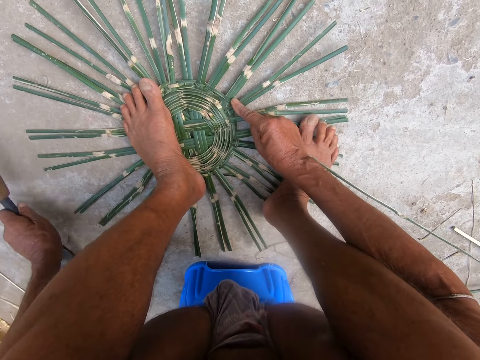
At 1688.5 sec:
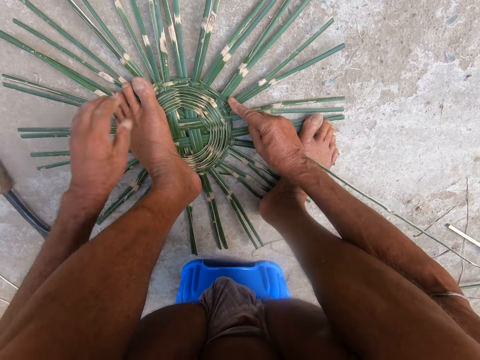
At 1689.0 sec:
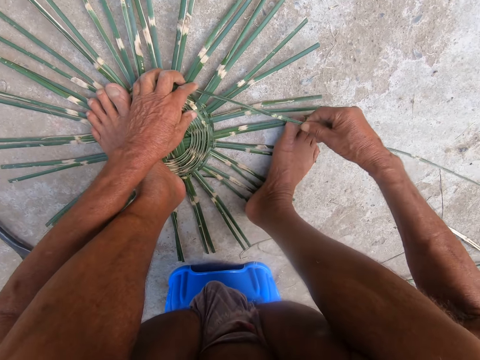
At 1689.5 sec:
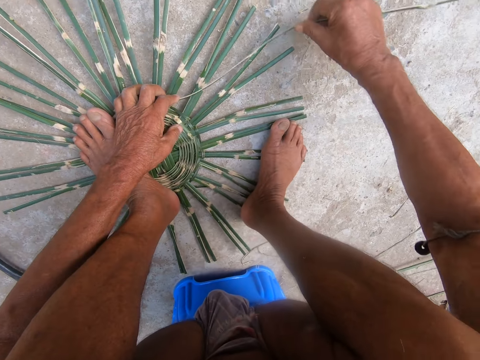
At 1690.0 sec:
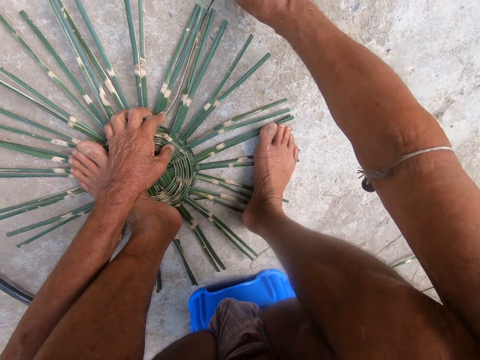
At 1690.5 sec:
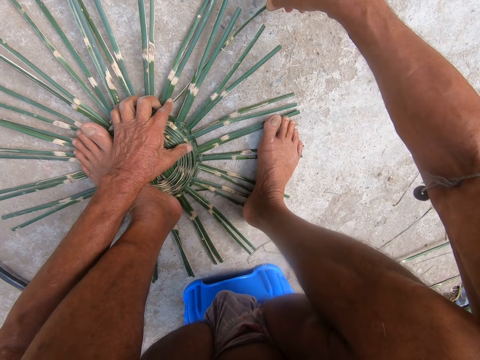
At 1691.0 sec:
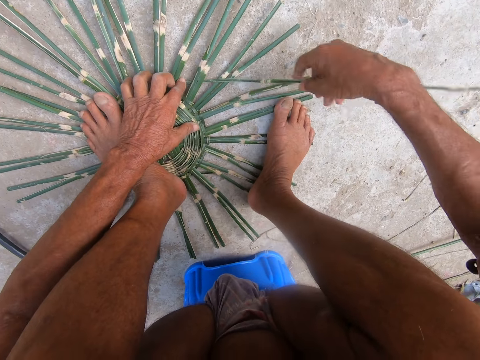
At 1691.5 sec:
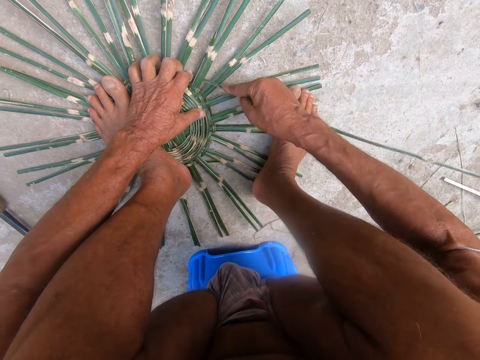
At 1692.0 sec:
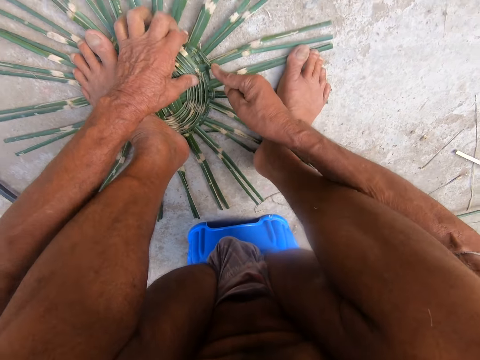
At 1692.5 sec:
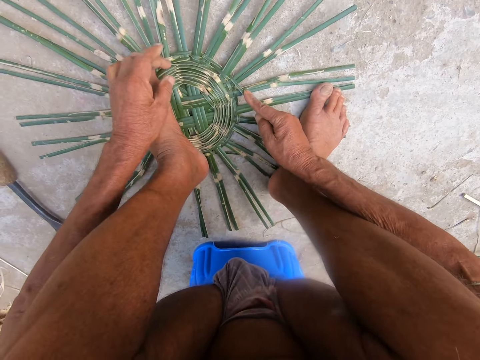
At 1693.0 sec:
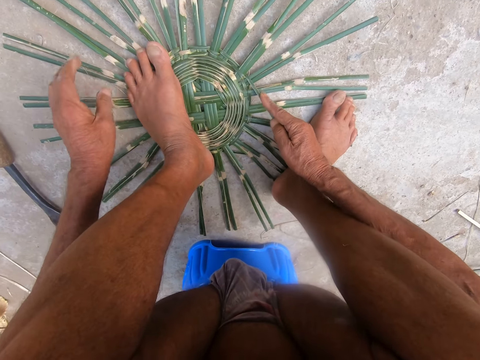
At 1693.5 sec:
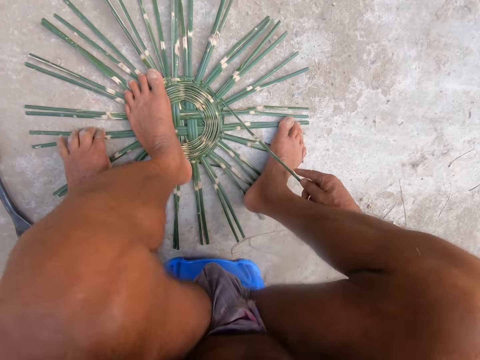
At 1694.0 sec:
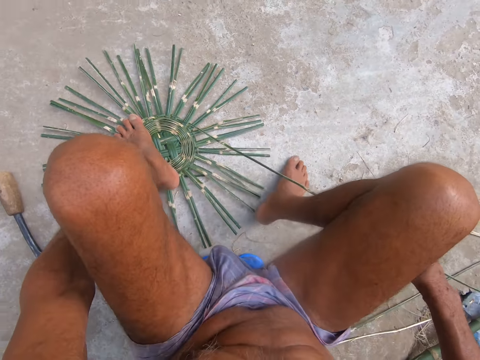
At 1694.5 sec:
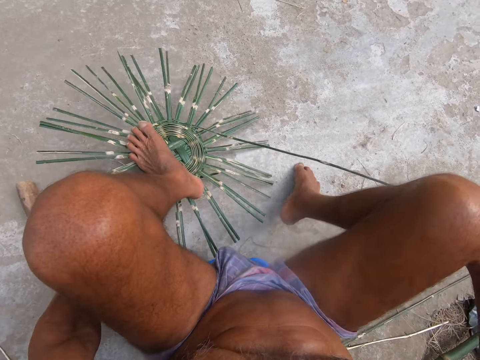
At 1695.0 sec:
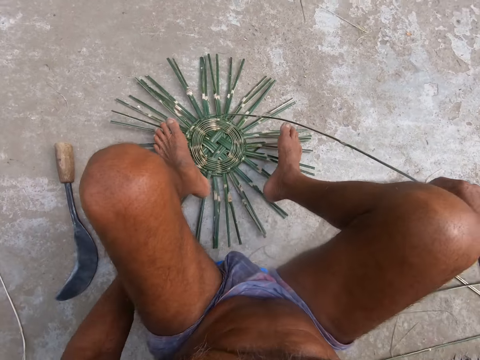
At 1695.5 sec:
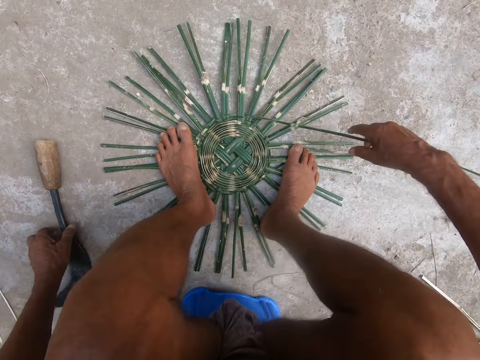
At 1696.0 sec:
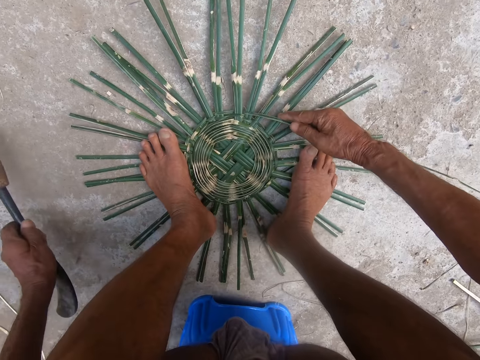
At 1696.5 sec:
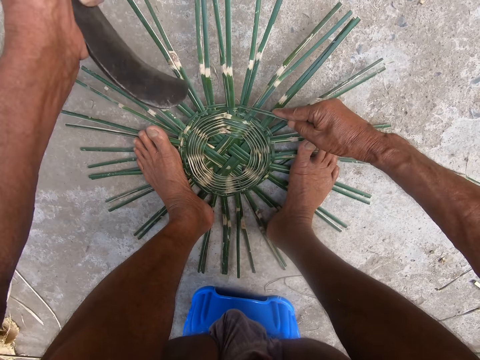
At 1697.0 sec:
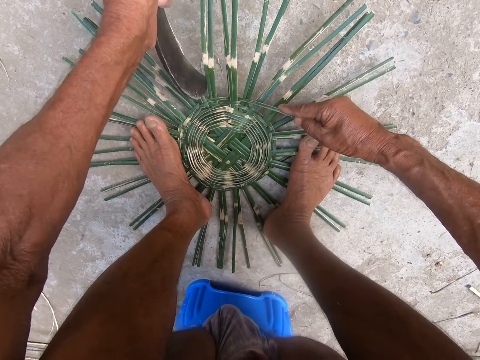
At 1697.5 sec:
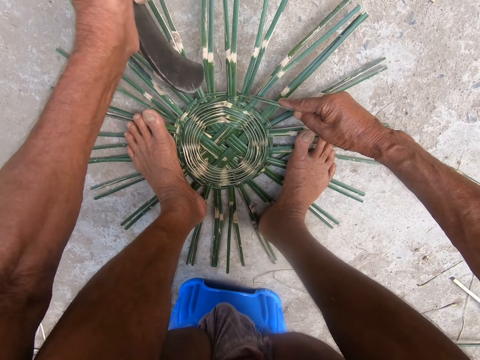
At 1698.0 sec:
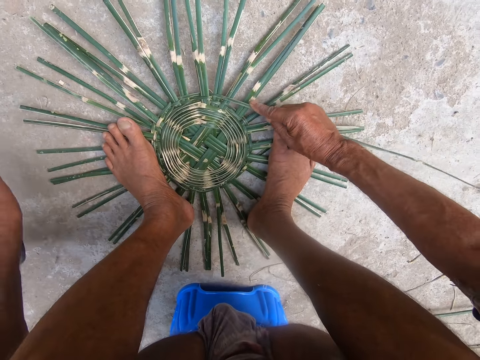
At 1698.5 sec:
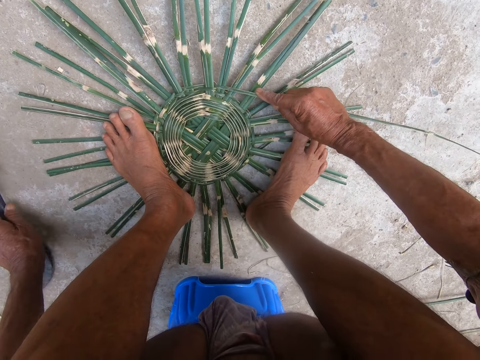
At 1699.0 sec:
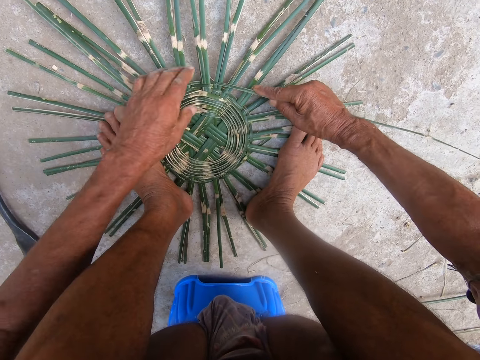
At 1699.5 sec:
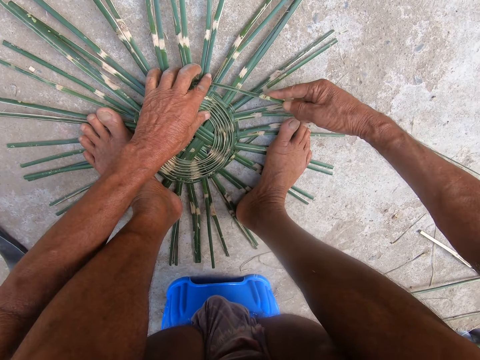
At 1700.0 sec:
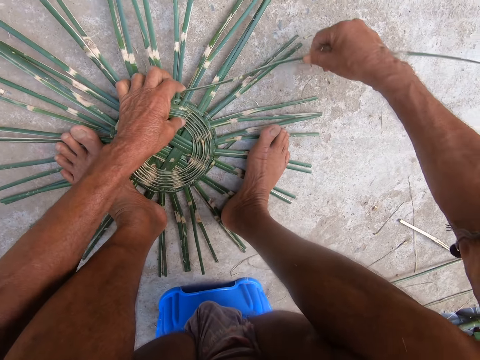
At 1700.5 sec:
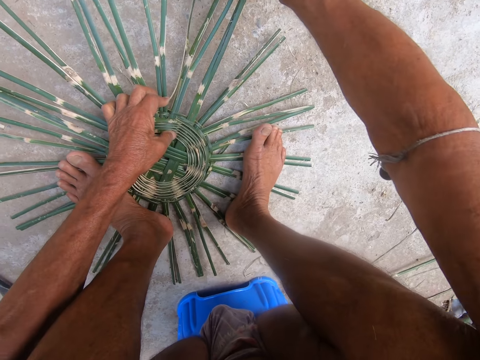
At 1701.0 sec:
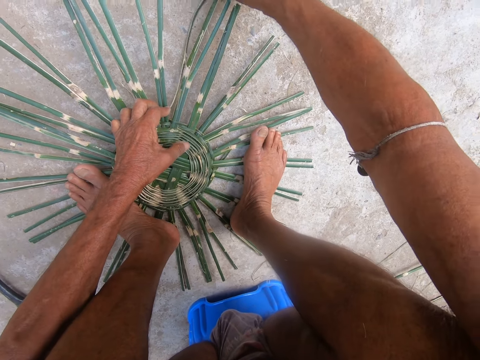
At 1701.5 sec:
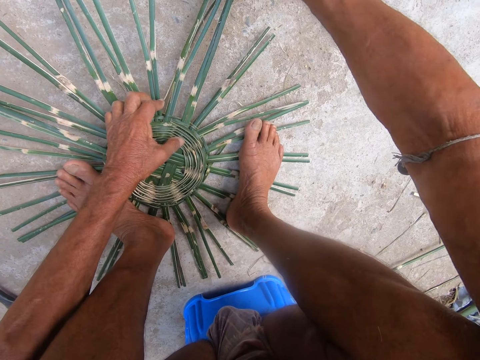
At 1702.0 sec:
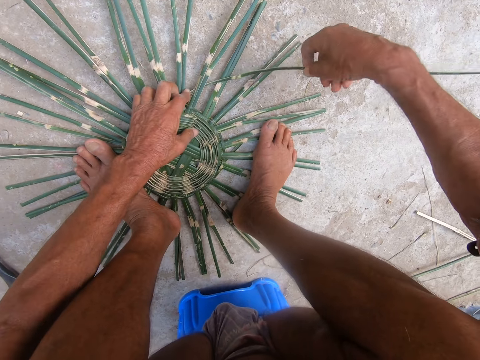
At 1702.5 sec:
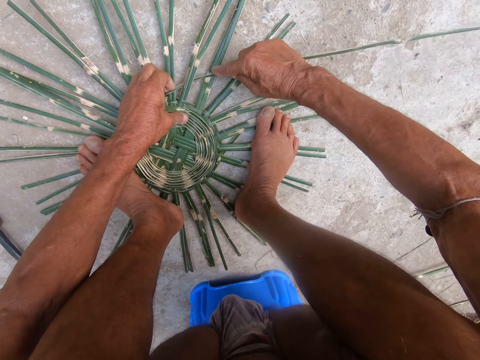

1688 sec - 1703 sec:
The camera wearer drops the sickle on the floor with his left hand. He weaves the basket with both hands. He adjusts the basket with the left hand on the floor. He picks the sickle from the floor with his left hand. He hits the basket using the sickle in his left hand. He drops the sickle on the floor with his left hand. He weaves the basket with both hands.

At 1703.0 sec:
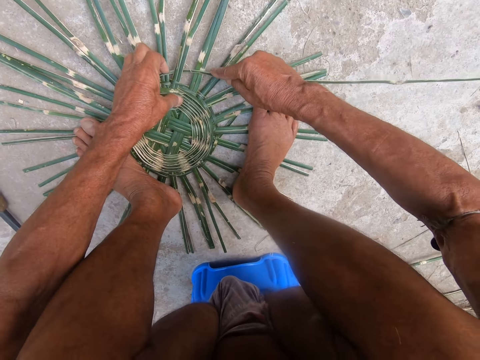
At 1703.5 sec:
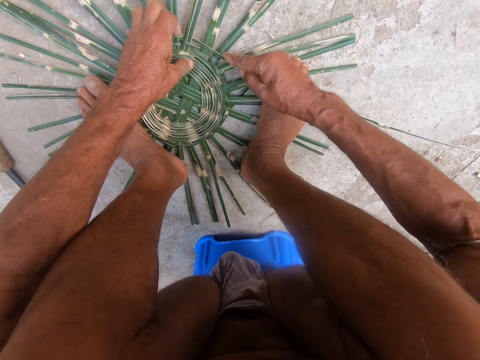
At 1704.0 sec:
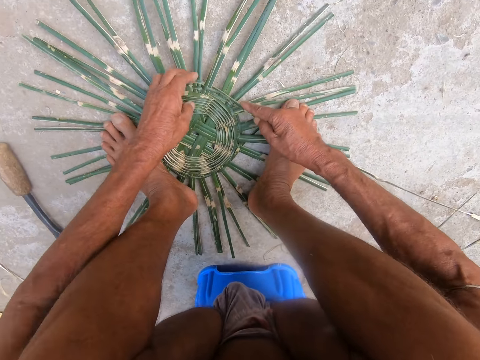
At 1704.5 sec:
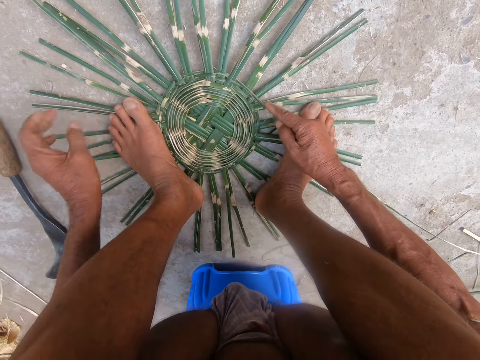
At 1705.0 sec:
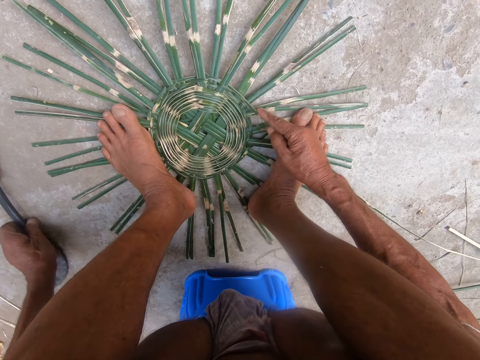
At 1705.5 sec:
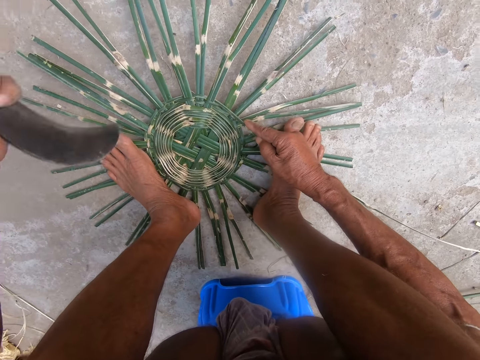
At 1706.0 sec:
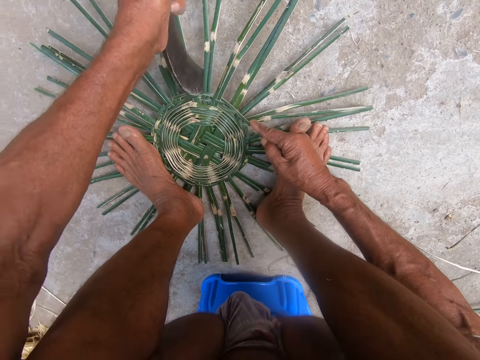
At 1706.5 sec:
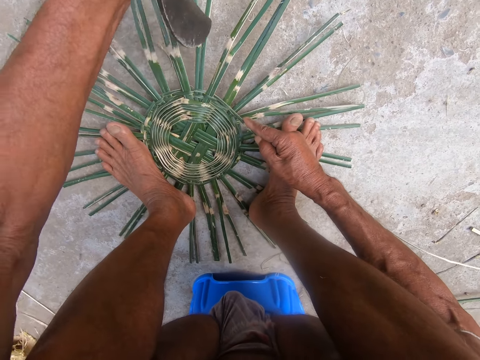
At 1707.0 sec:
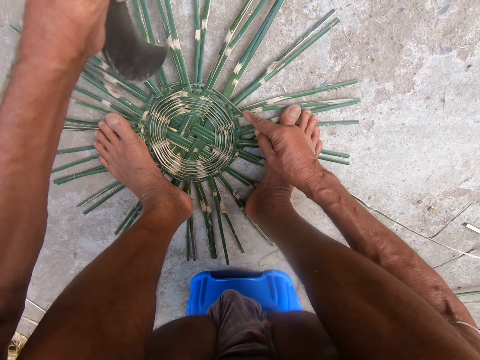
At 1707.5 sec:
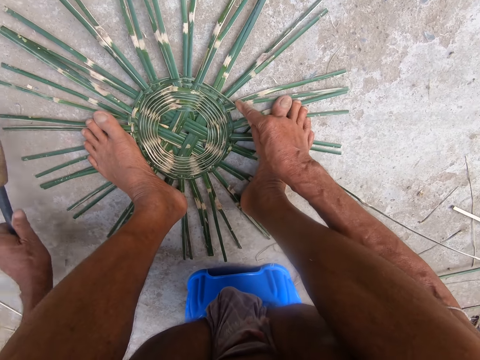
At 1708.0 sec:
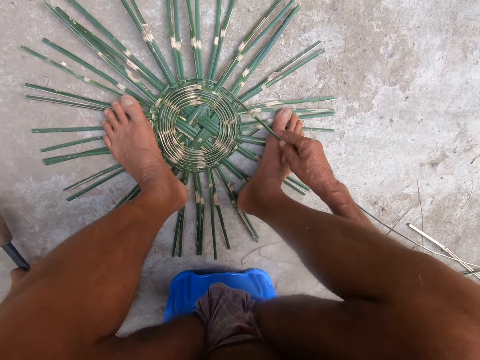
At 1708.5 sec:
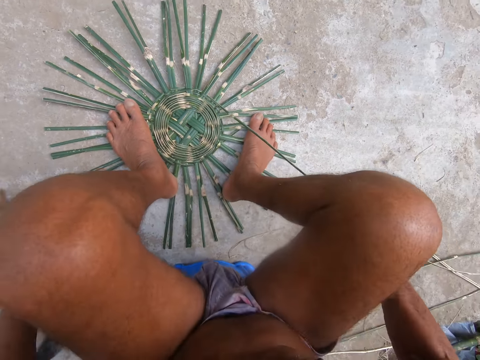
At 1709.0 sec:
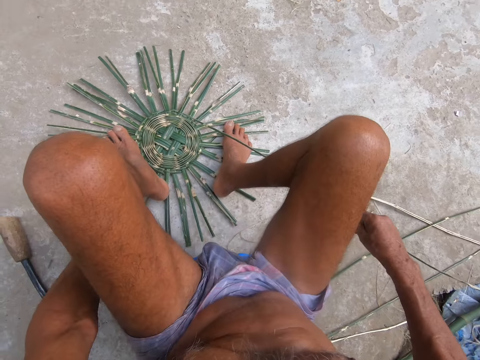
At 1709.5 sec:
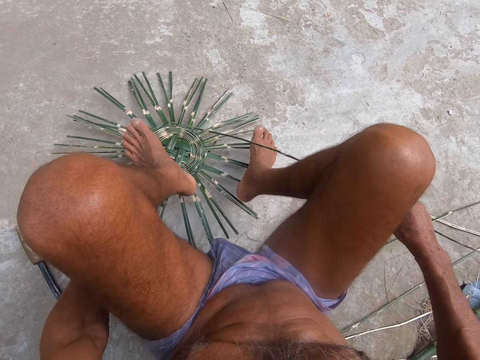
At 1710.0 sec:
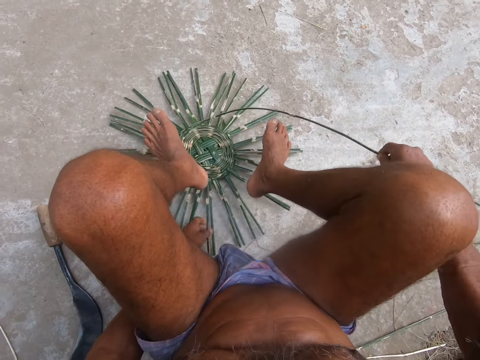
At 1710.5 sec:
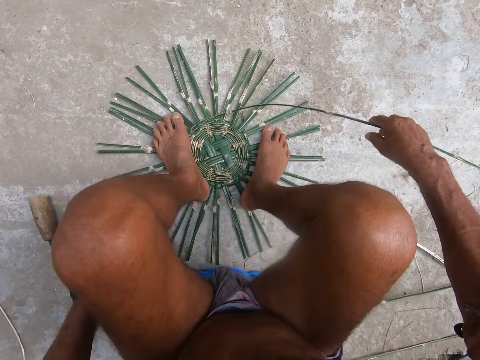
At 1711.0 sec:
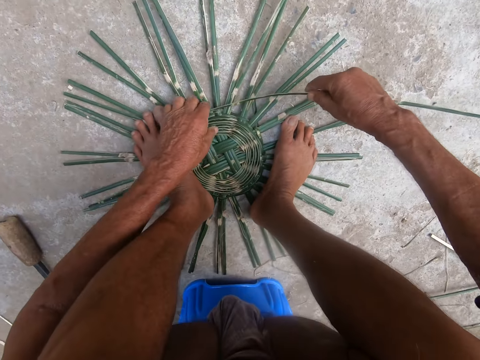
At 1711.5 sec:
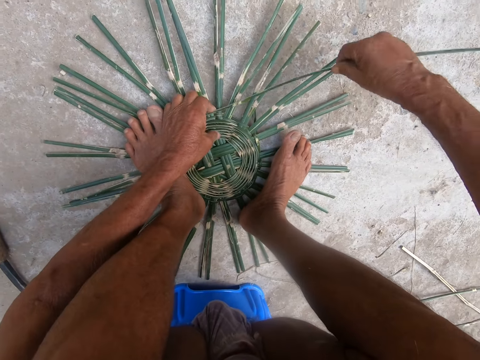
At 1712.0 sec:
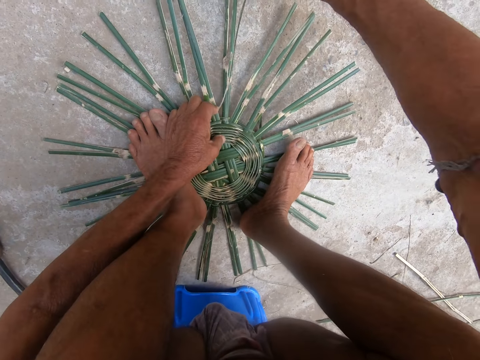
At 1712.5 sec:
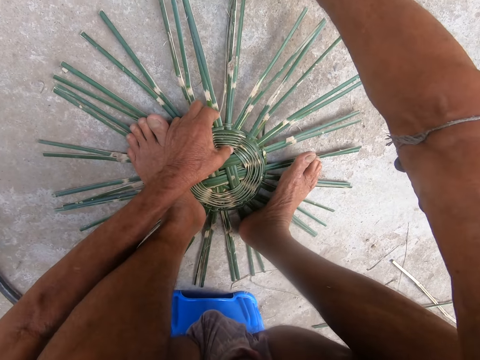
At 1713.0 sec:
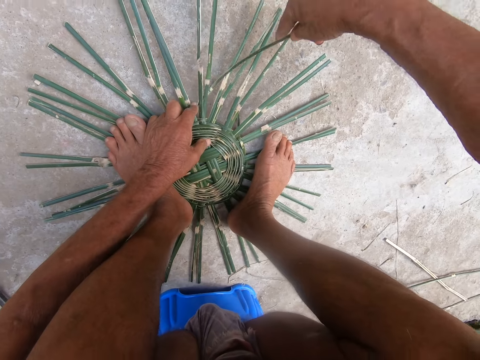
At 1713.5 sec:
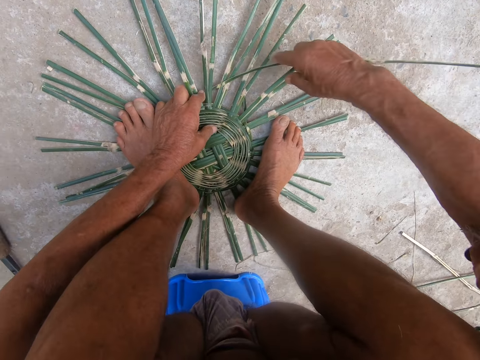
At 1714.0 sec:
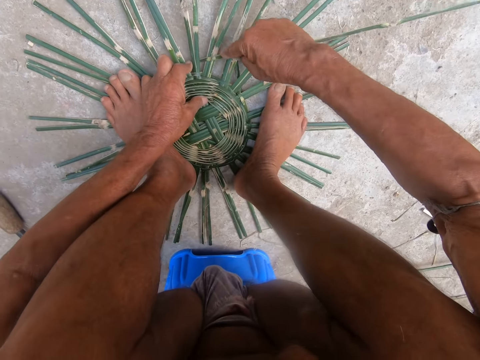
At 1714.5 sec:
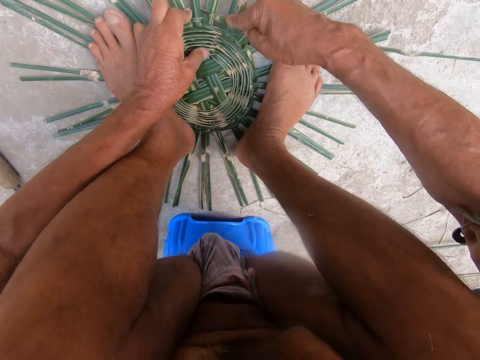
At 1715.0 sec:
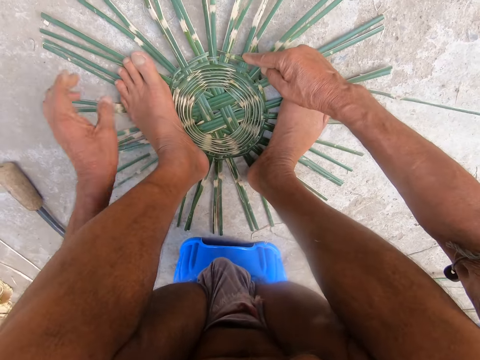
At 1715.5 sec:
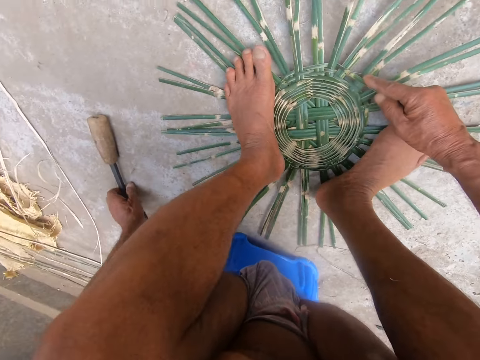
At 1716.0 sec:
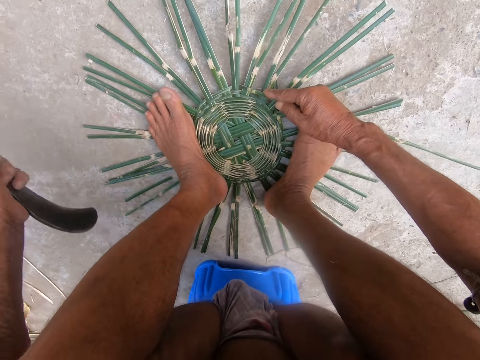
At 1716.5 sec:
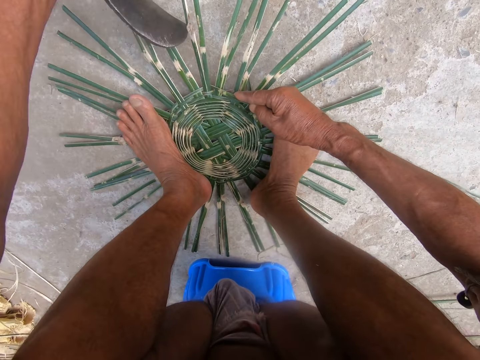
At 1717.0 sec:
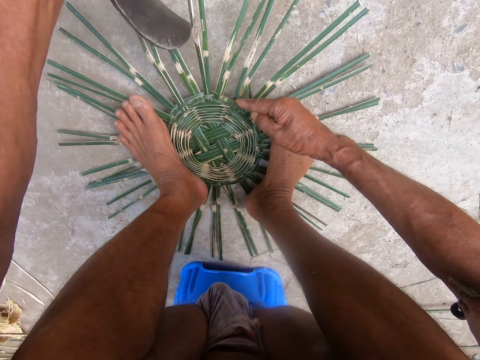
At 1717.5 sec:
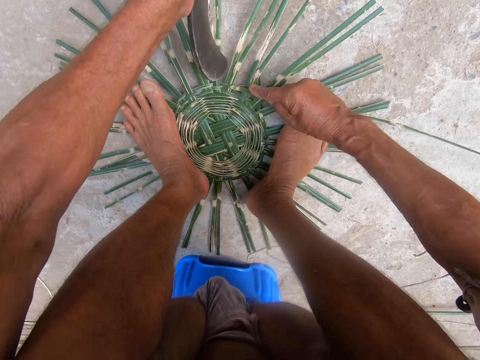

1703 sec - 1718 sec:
The camera wearer picks the sickle from the floor with his left hand. He hits the basket using the sickle in his left hand. He drops the sickle on the floor with his left hand. He adjusts the basket with the left hand on the floor. He weaves the basket with both hands. He picks the sickle from the floor with his left hand. He hits the basket using the sickle in his left hand.
